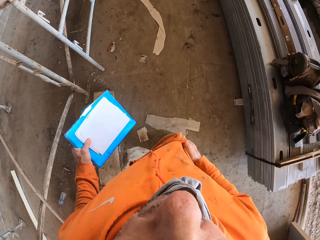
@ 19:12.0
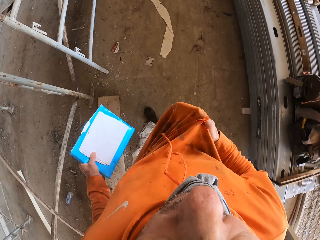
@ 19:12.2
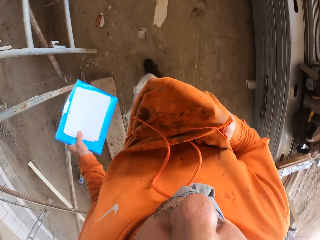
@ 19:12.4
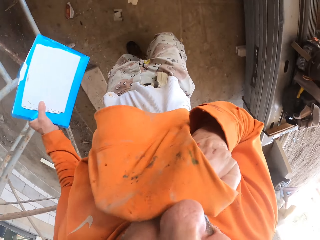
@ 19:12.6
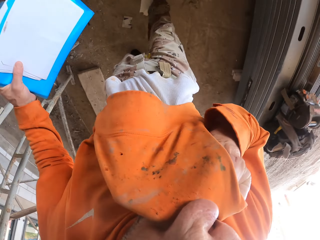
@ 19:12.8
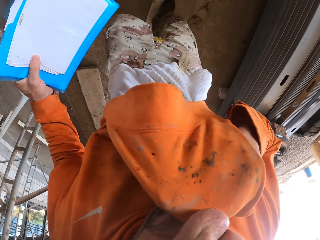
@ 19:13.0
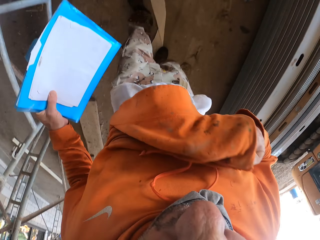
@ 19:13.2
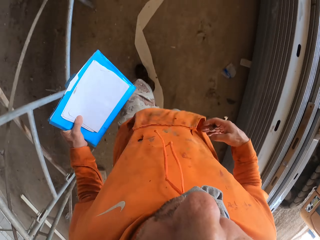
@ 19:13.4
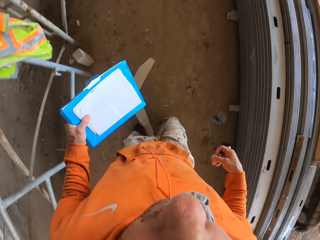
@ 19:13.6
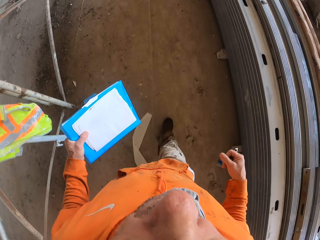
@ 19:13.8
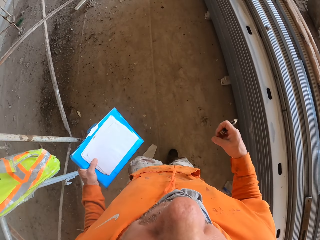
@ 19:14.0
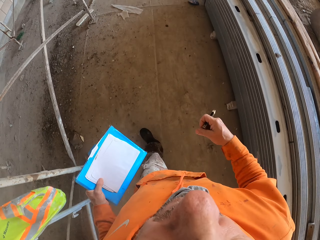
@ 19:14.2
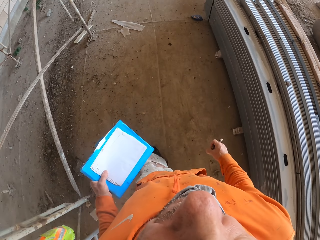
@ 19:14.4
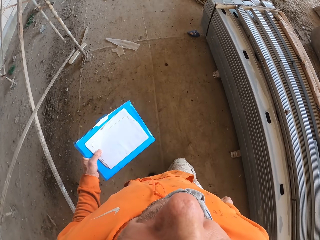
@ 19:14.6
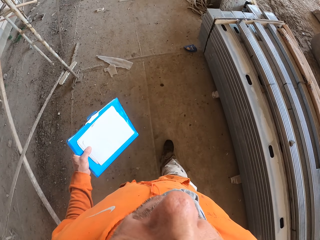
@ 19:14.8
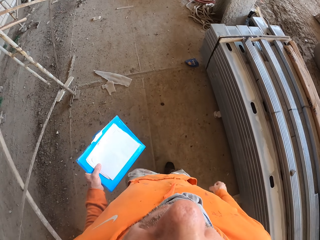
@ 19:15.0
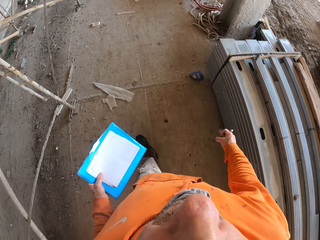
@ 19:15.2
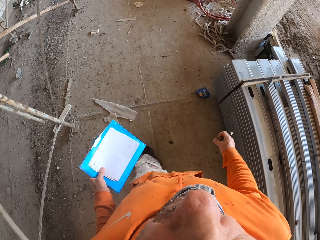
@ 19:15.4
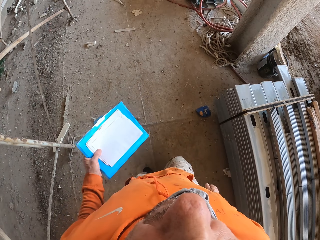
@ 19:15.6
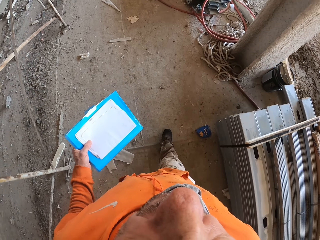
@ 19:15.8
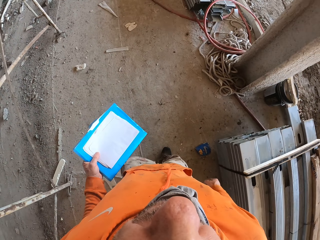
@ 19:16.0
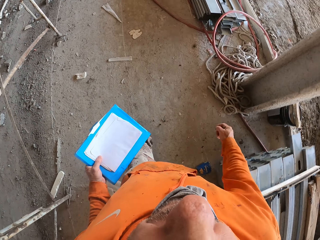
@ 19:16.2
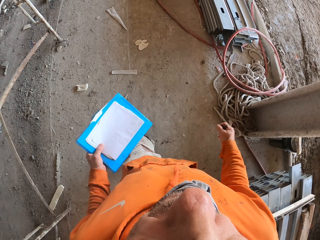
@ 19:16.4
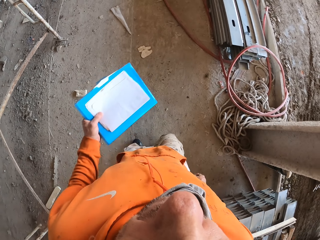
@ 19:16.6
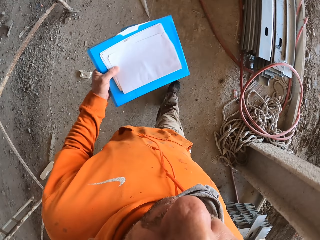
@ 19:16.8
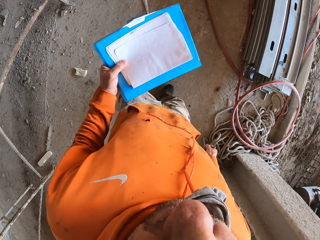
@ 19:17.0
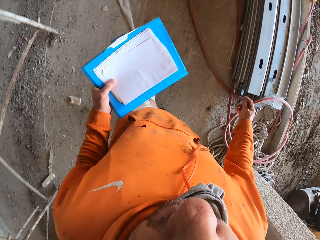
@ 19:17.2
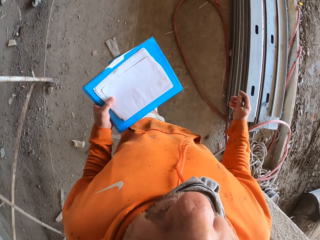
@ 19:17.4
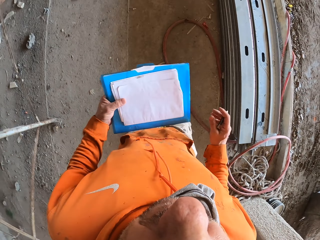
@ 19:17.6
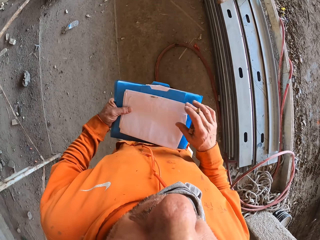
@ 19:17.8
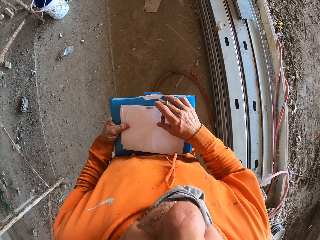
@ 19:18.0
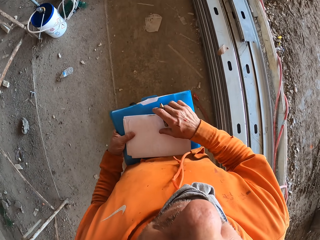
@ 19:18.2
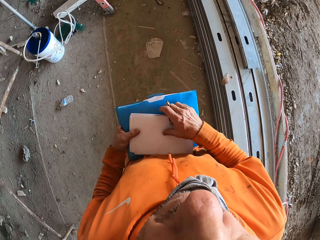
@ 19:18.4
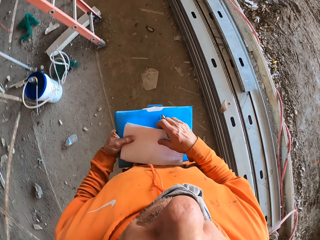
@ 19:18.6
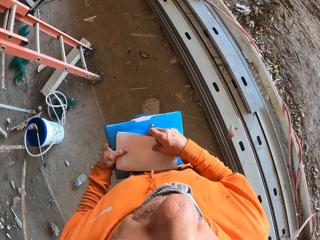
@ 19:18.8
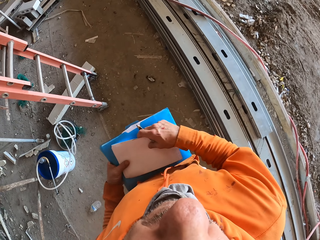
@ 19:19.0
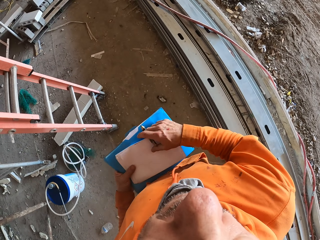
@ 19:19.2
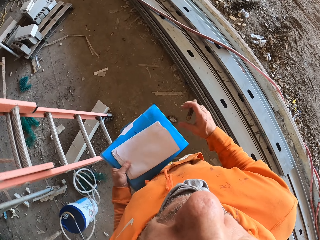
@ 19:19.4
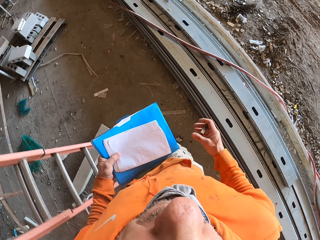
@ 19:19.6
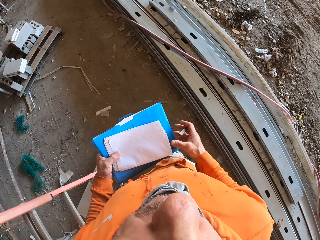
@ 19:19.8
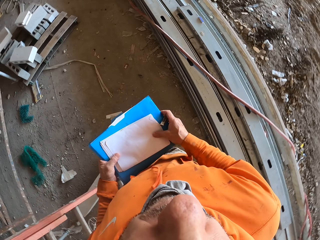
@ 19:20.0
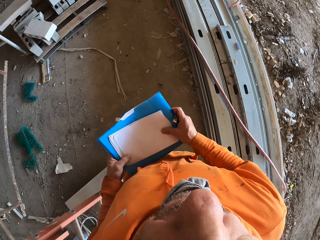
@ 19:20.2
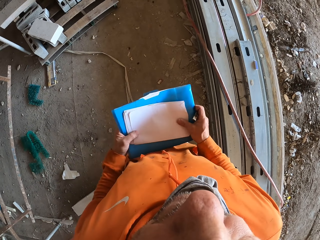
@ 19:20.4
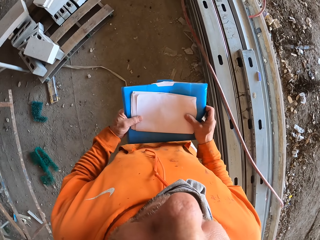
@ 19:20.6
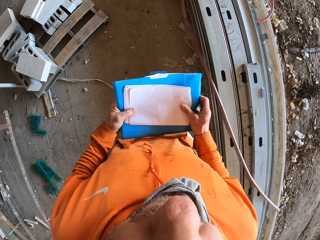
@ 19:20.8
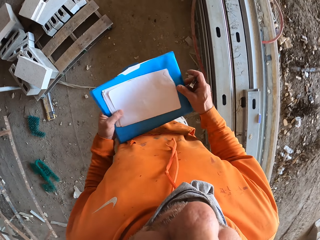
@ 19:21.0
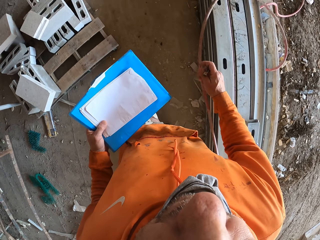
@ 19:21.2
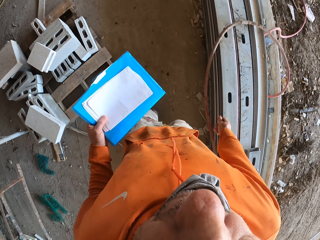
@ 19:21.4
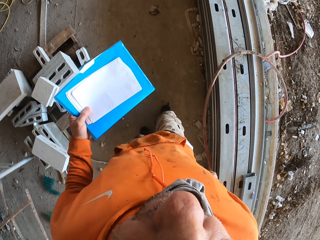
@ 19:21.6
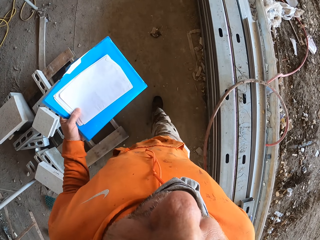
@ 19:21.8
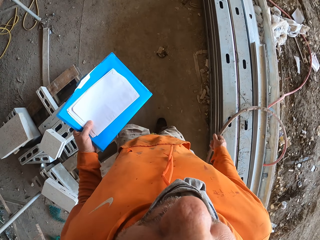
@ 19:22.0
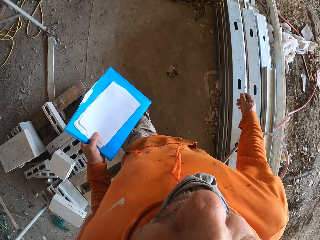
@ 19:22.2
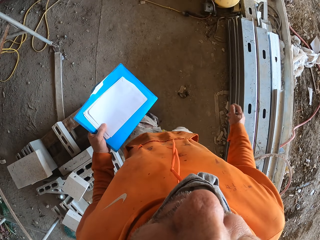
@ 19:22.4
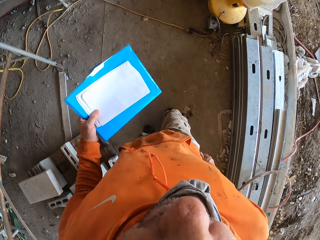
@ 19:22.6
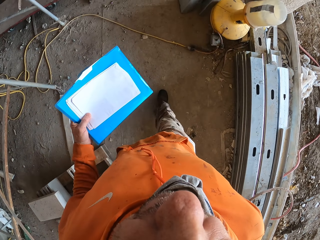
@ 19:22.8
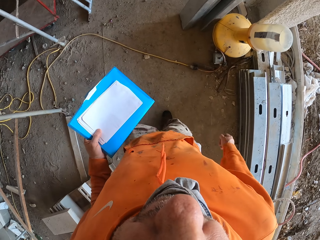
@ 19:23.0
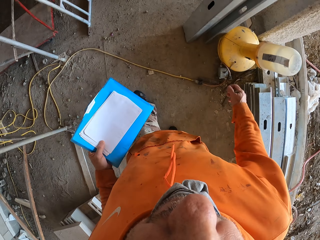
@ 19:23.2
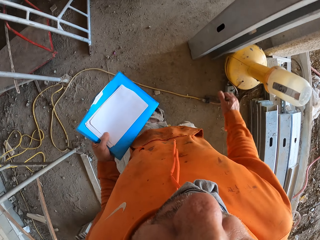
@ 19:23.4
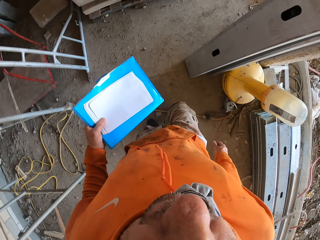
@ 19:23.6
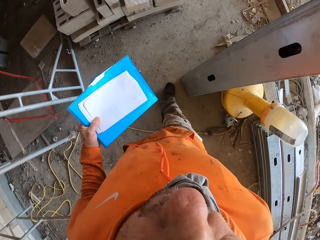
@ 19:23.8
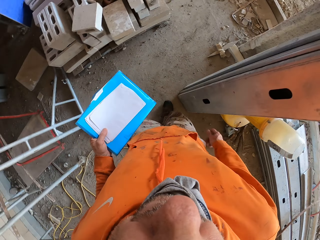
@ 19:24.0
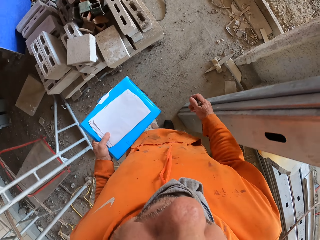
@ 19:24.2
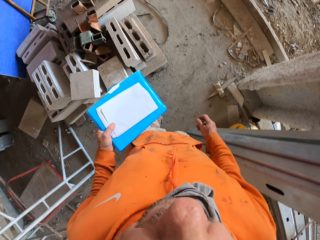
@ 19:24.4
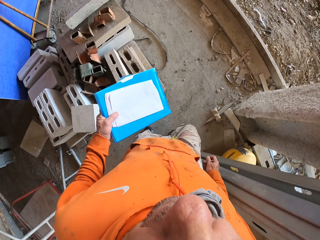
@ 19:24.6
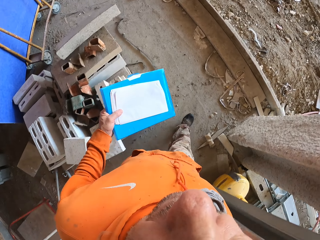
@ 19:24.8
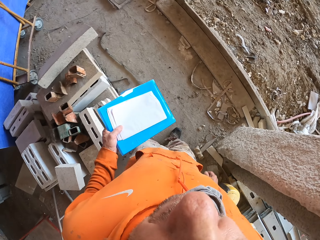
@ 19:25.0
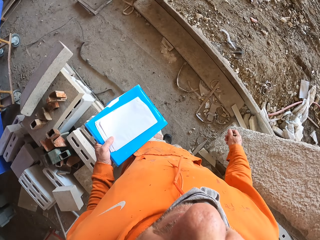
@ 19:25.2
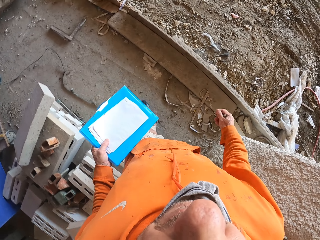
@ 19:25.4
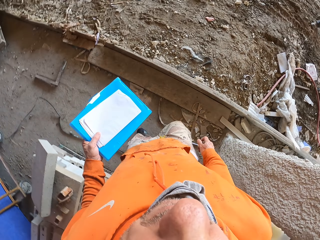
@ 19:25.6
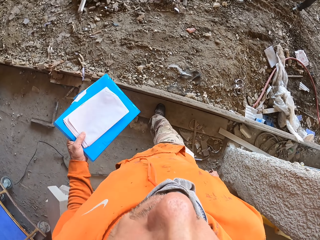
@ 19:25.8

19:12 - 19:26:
The camera wearer puts his hand in the pocket. He wipes his face with his sweater. He moves around. He holds files with both hands. He holds the files with his left hand.

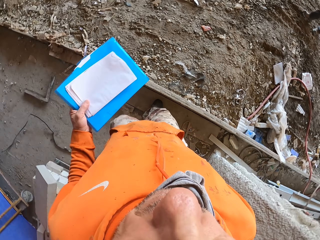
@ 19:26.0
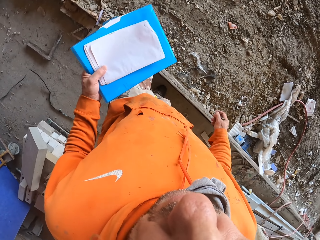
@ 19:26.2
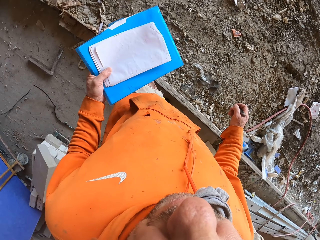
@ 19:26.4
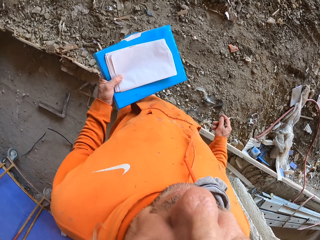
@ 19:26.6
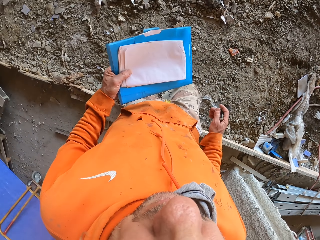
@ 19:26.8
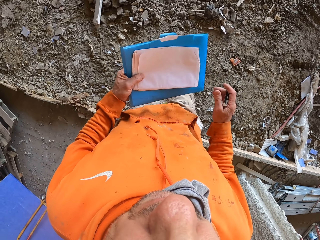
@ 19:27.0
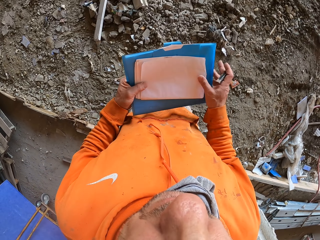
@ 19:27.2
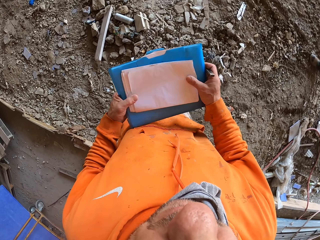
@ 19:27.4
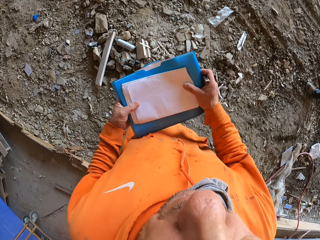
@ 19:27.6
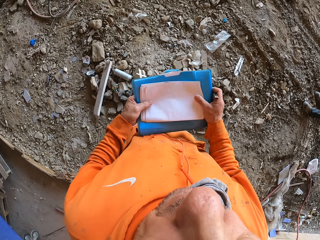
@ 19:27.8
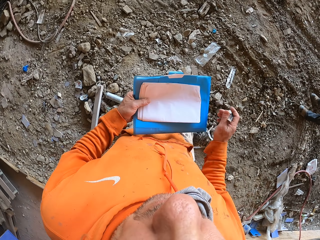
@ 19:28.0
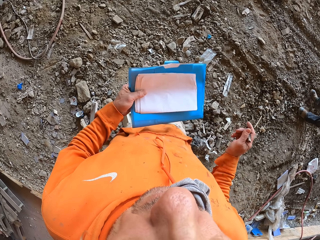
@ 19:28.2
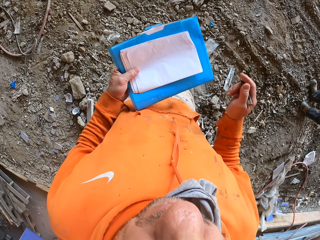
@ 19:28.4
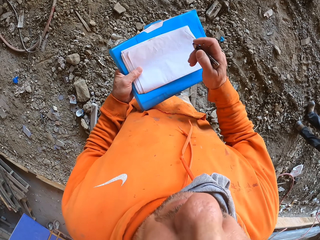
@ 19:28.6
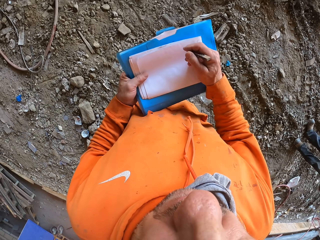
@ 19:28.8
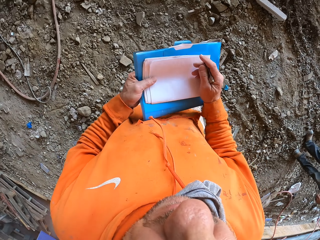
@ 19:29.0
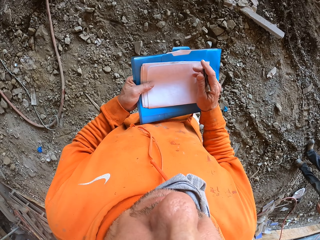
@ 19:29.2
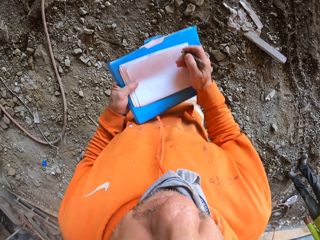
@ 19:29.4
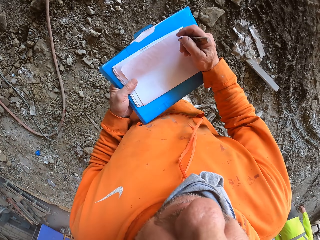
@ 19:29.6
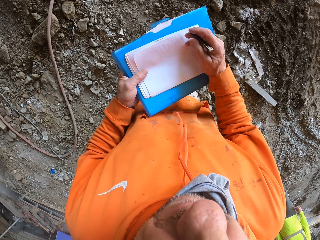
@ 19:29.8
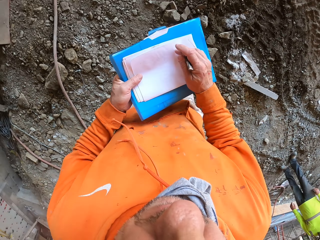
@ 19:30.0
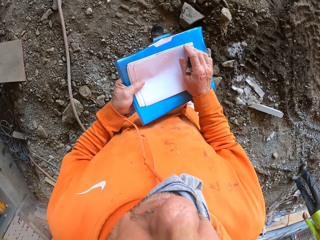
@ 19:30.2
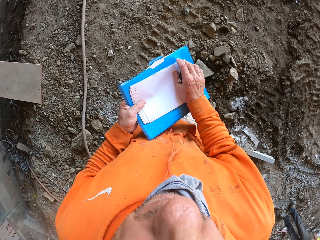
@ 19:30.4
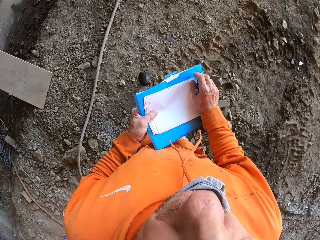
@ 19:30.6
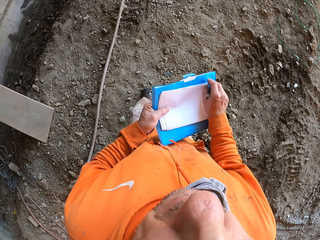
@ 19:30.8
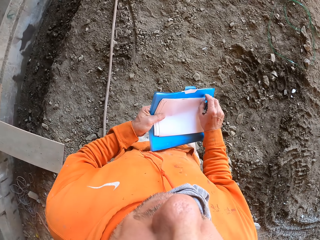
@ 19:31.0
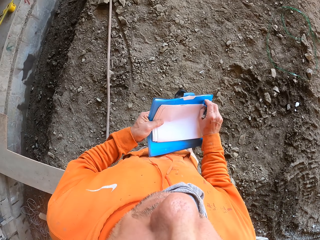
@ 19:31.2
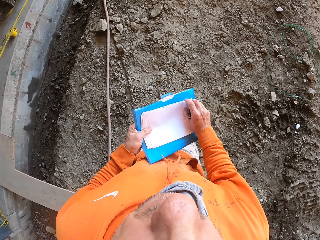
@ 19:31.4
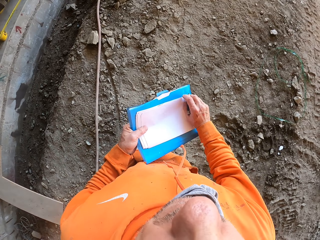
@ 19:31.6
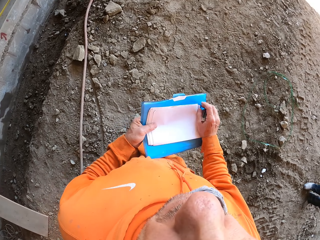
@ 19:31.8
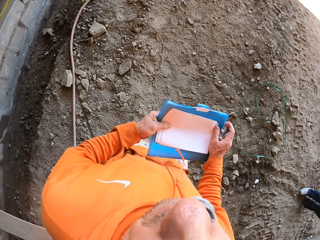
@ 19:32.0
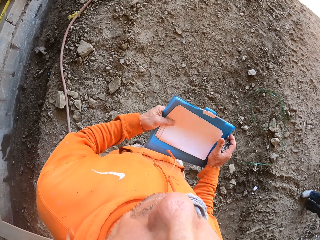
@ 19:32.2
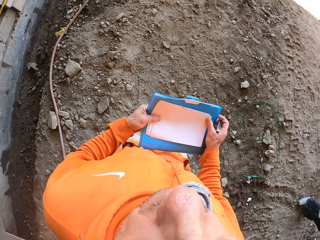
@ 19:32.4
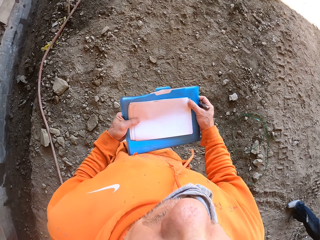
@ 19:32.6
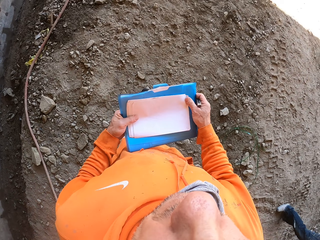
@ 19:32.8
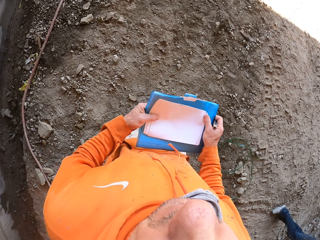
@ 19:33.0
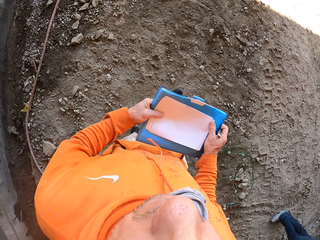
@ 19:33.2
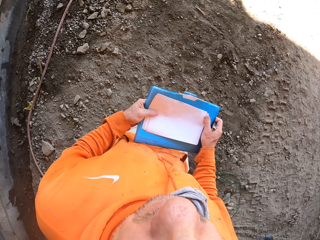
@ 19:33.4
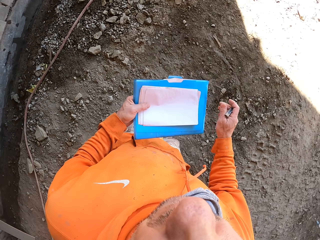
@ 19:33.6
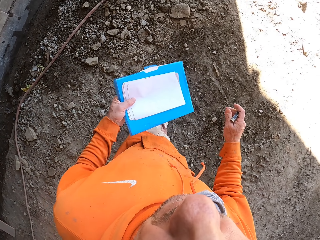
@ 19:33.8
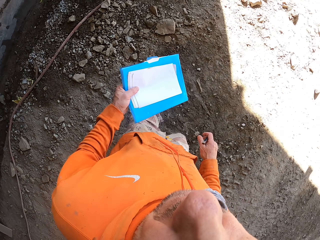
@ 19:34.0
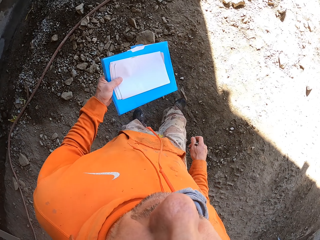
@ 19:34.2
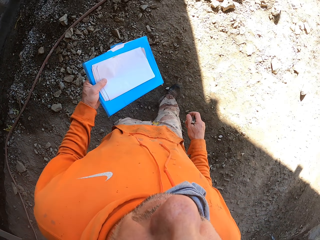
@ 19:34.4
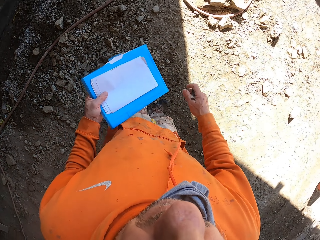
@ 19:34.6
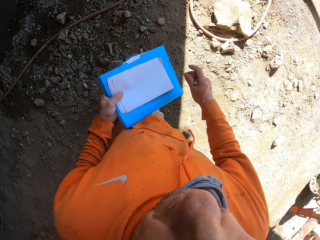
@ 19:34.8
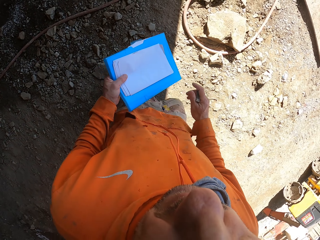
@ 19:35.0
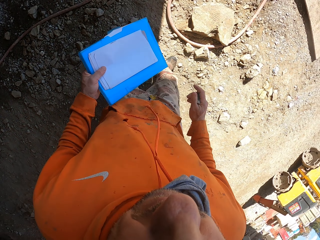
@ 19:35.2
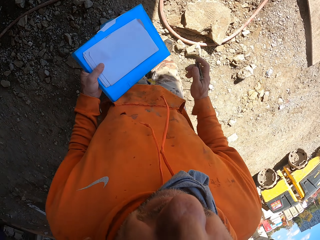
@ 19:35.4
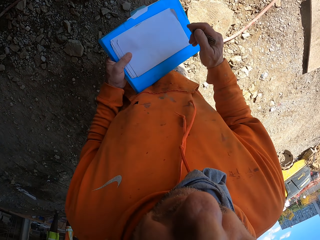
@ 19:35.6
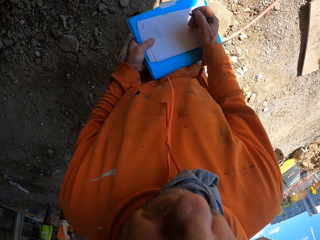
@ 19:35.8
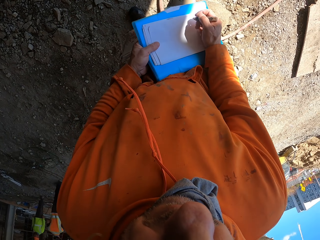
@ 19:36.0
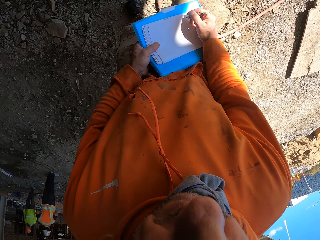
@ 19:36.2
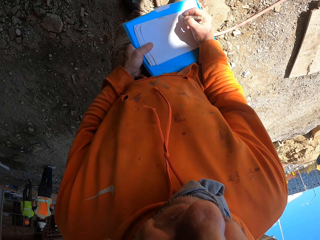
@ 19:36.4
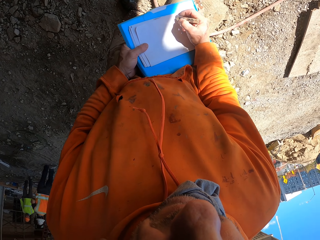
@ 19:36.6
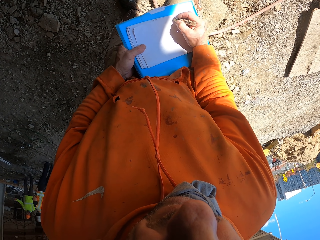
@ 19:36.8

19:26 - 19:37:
The camera wearer holds files with both hands. He holds the files with his left hand.
